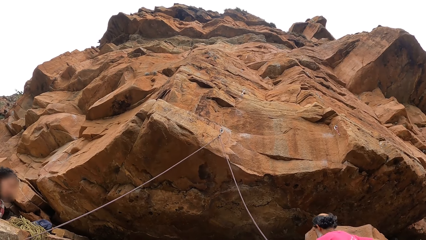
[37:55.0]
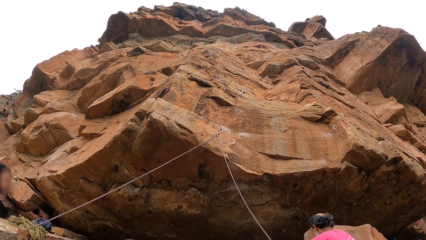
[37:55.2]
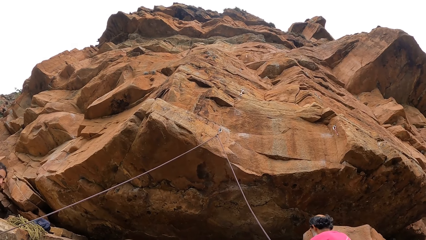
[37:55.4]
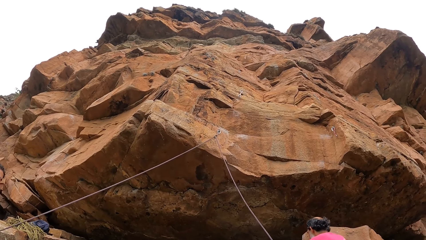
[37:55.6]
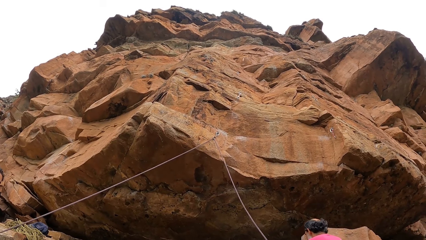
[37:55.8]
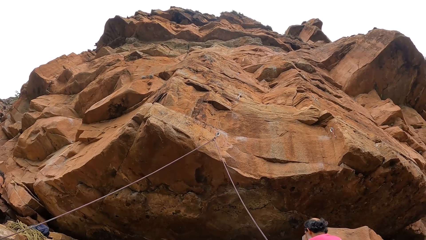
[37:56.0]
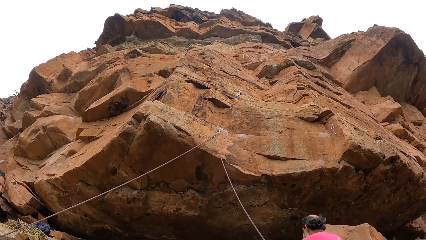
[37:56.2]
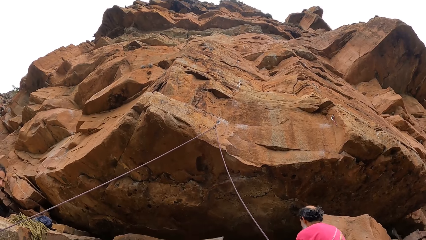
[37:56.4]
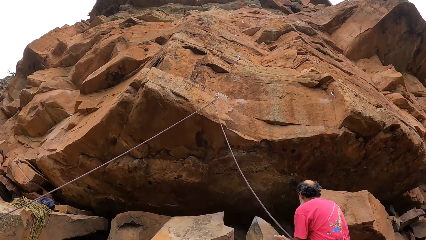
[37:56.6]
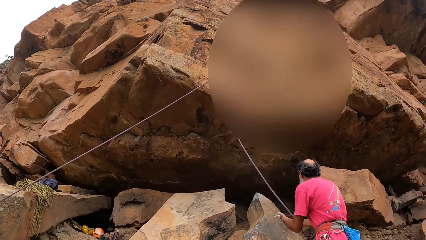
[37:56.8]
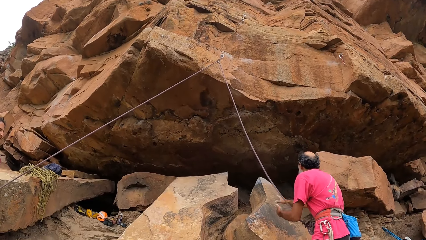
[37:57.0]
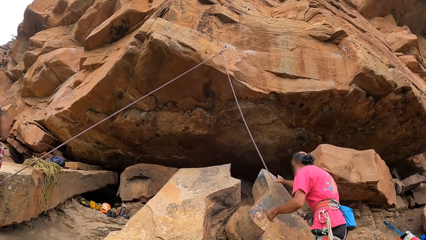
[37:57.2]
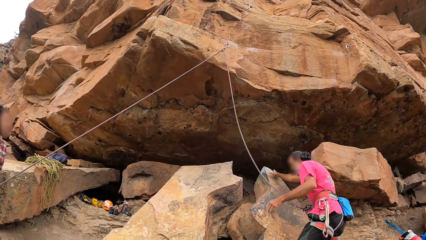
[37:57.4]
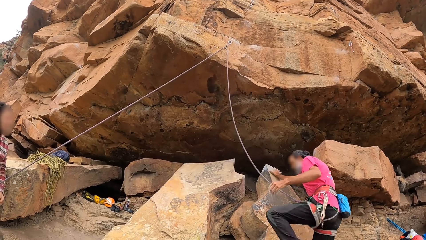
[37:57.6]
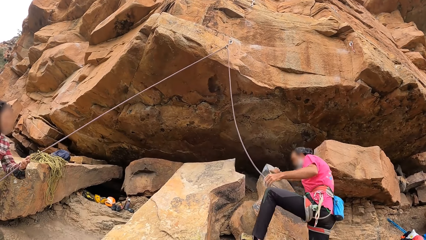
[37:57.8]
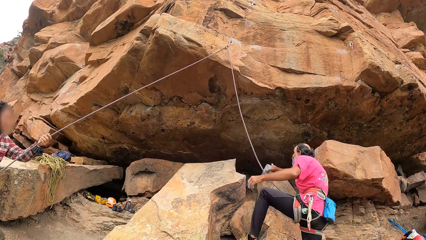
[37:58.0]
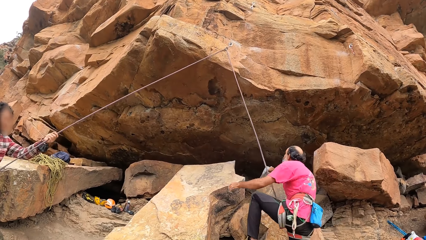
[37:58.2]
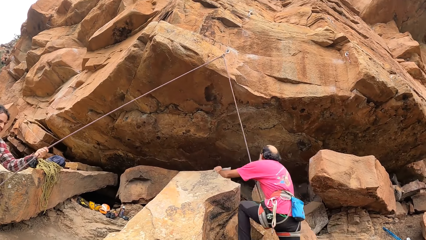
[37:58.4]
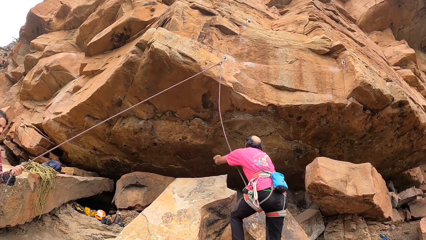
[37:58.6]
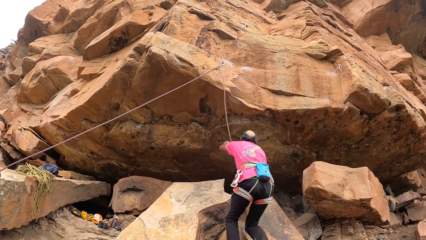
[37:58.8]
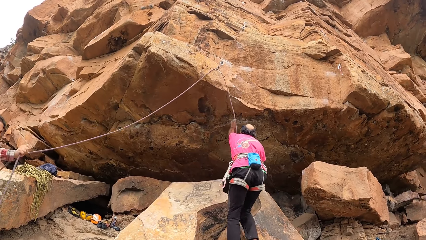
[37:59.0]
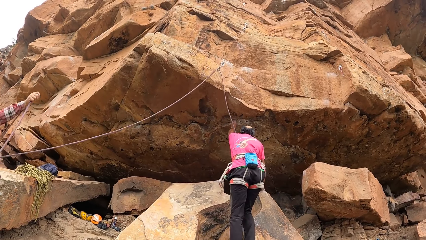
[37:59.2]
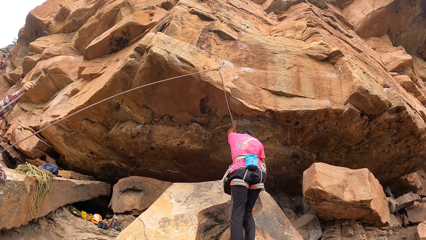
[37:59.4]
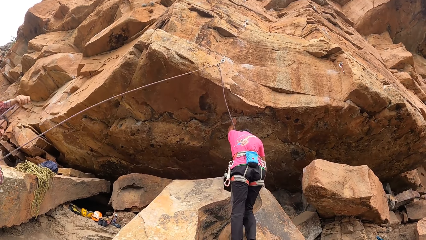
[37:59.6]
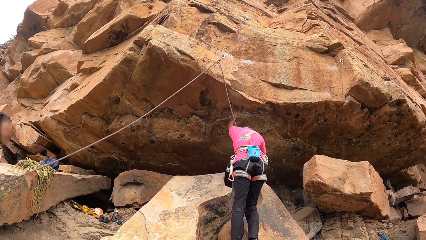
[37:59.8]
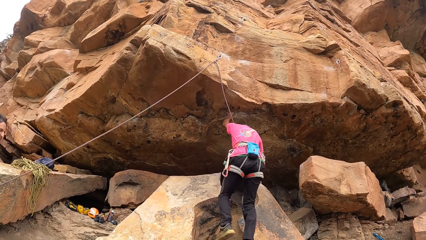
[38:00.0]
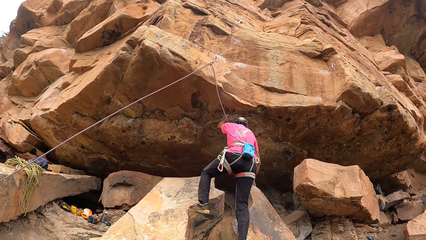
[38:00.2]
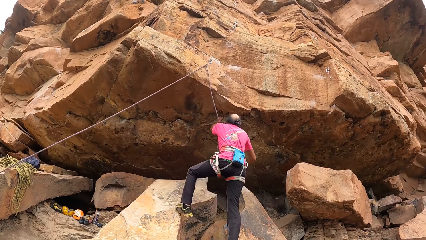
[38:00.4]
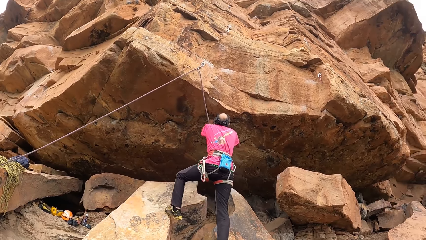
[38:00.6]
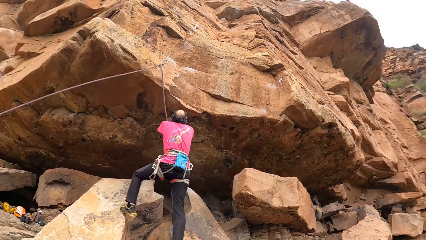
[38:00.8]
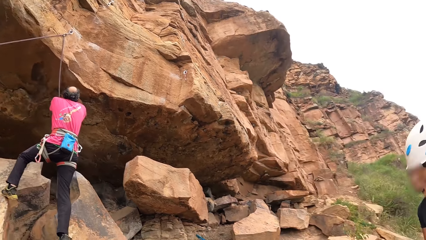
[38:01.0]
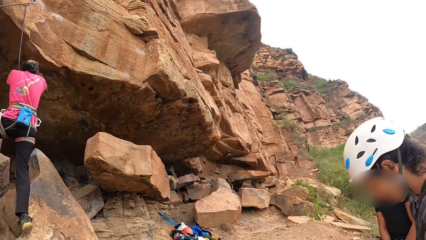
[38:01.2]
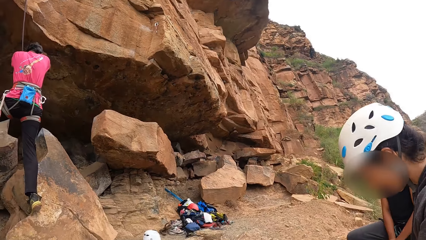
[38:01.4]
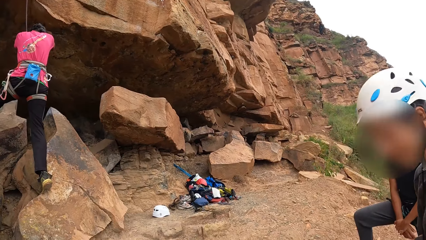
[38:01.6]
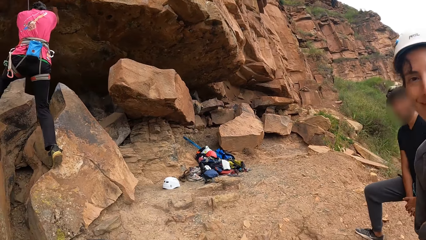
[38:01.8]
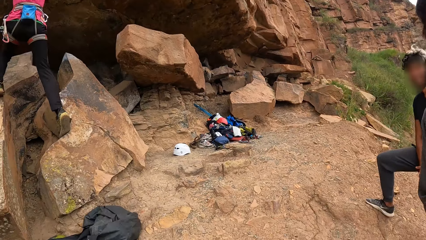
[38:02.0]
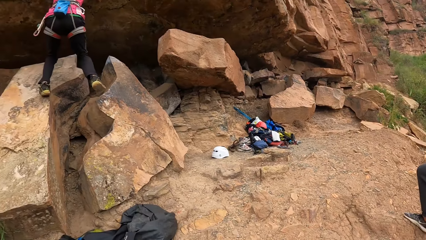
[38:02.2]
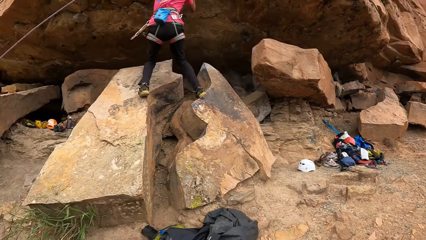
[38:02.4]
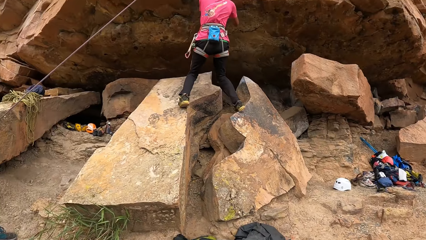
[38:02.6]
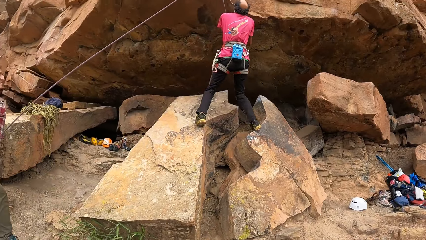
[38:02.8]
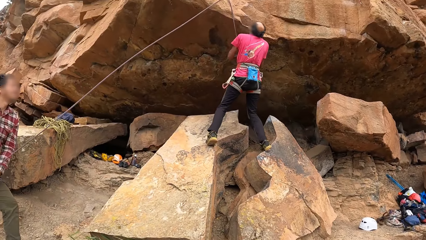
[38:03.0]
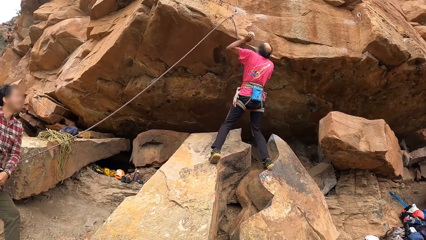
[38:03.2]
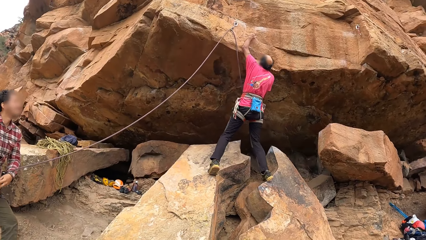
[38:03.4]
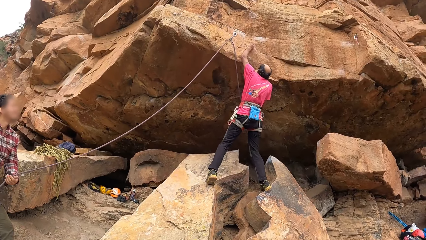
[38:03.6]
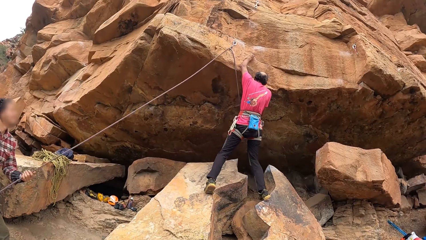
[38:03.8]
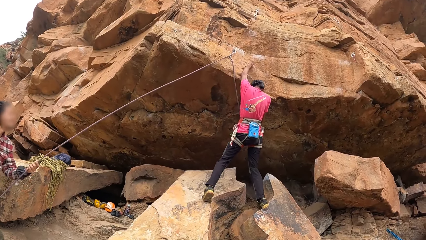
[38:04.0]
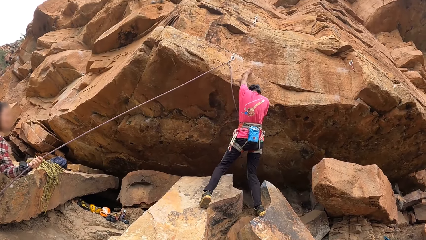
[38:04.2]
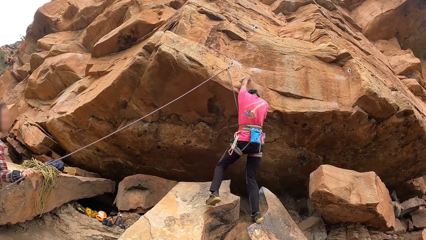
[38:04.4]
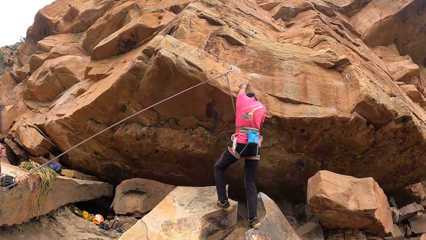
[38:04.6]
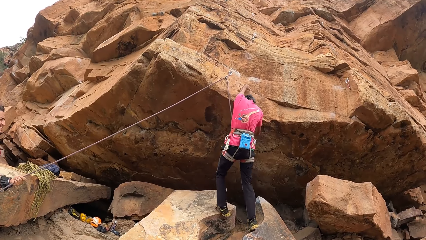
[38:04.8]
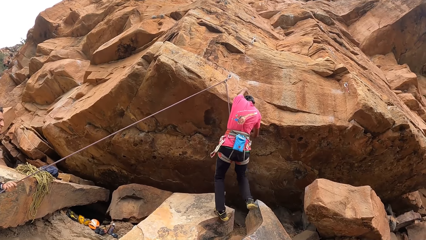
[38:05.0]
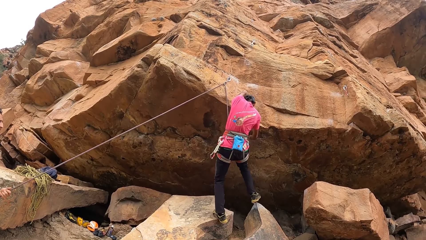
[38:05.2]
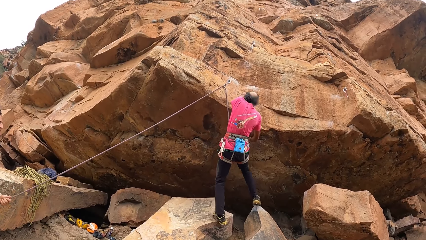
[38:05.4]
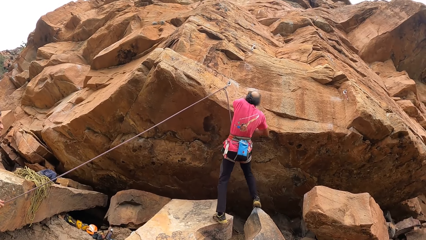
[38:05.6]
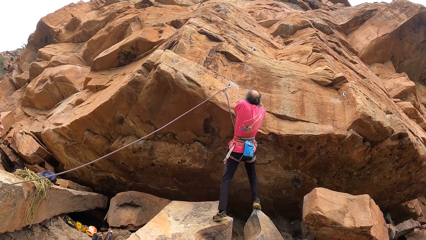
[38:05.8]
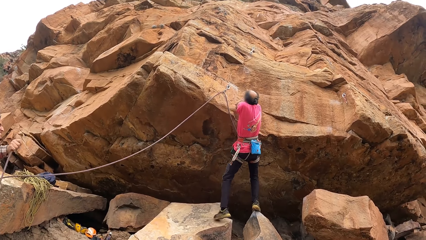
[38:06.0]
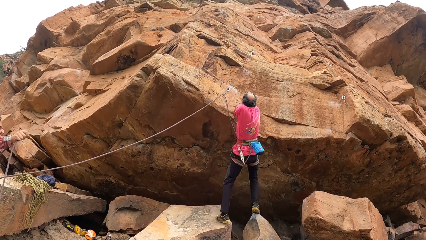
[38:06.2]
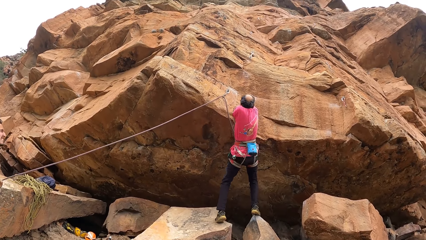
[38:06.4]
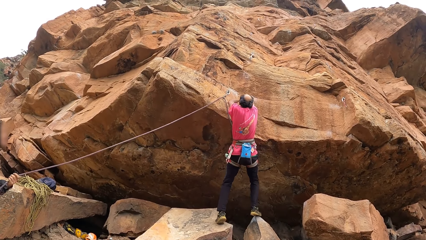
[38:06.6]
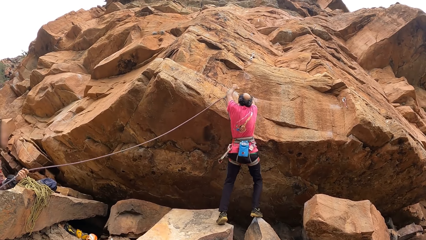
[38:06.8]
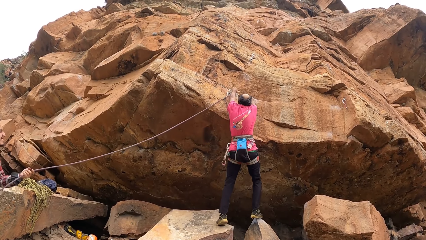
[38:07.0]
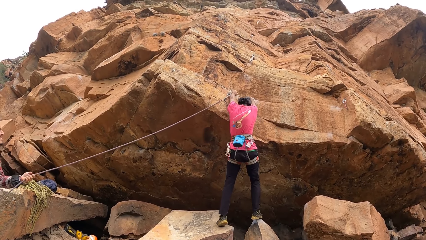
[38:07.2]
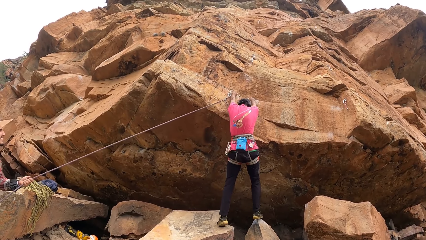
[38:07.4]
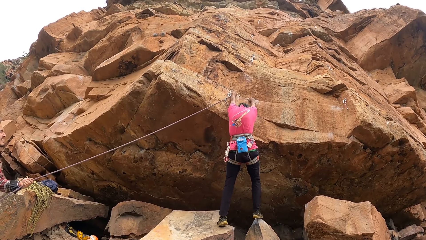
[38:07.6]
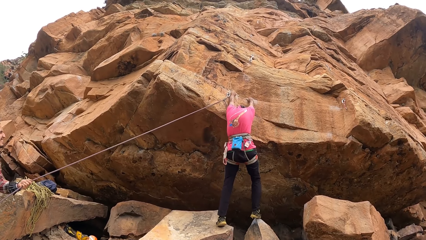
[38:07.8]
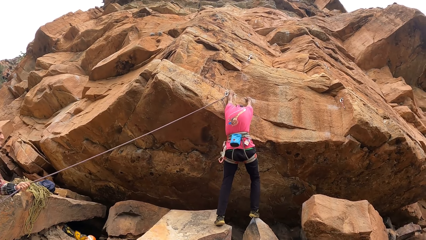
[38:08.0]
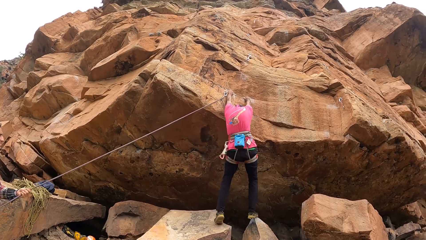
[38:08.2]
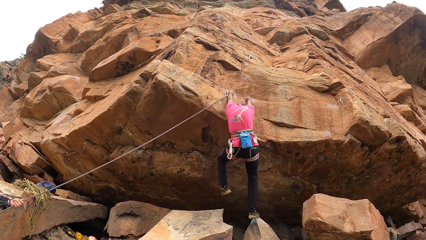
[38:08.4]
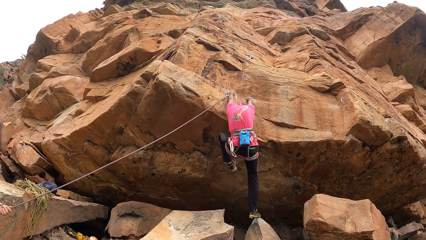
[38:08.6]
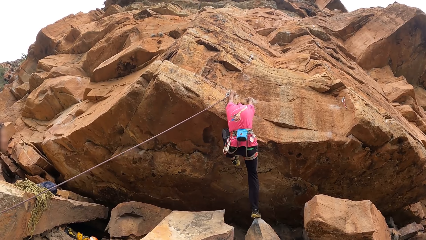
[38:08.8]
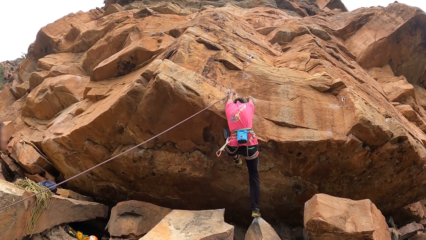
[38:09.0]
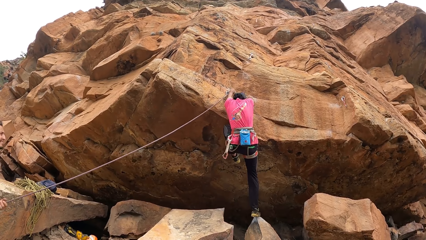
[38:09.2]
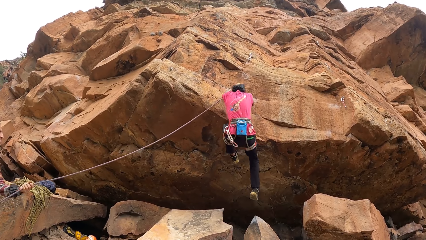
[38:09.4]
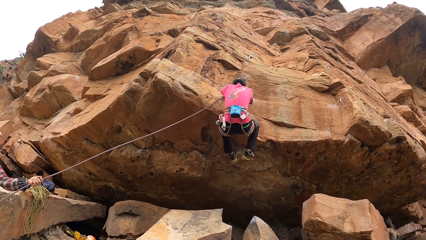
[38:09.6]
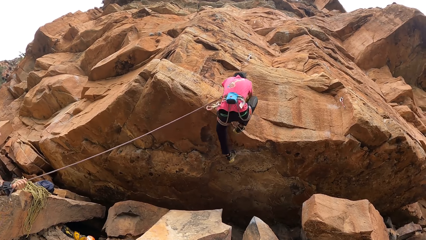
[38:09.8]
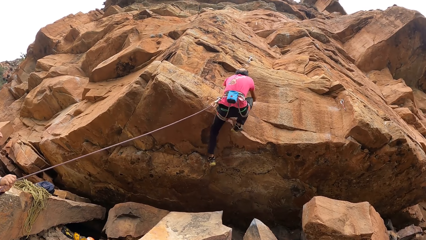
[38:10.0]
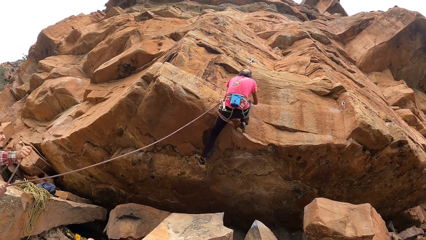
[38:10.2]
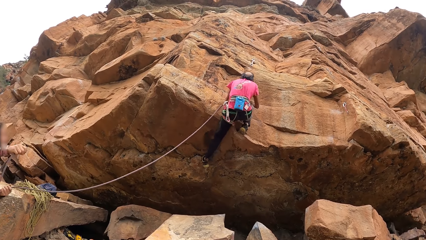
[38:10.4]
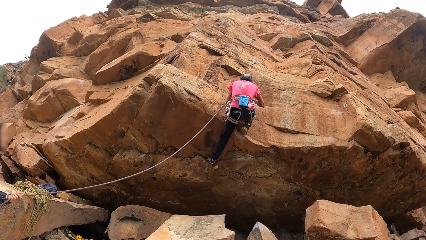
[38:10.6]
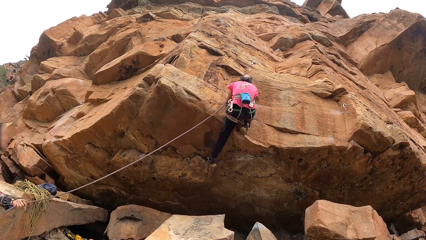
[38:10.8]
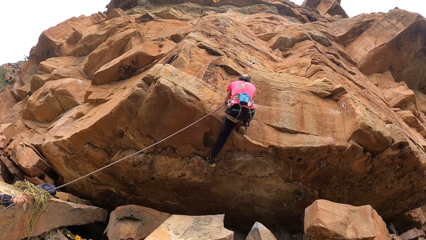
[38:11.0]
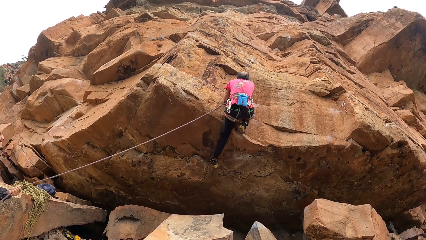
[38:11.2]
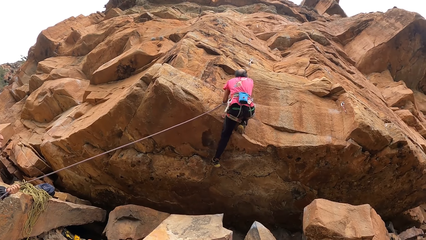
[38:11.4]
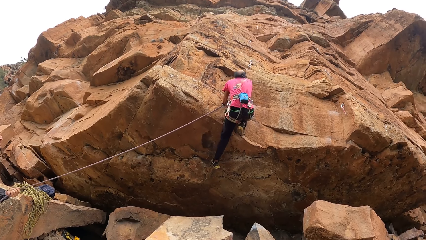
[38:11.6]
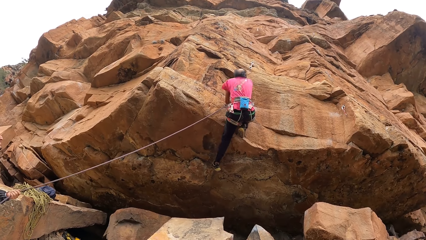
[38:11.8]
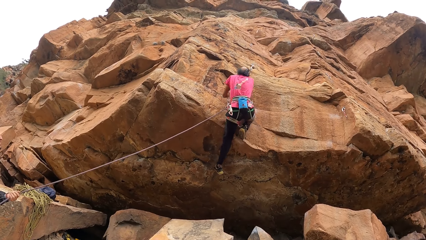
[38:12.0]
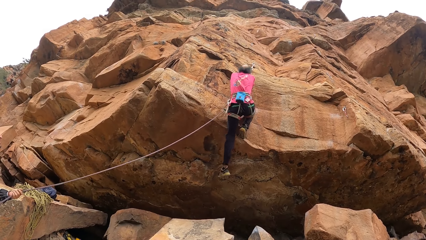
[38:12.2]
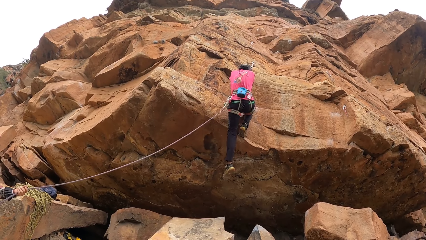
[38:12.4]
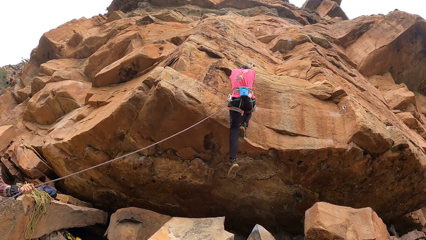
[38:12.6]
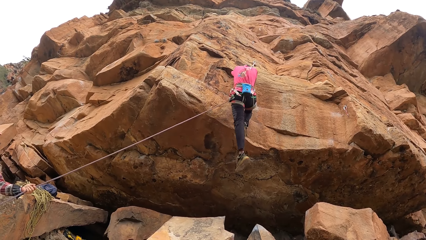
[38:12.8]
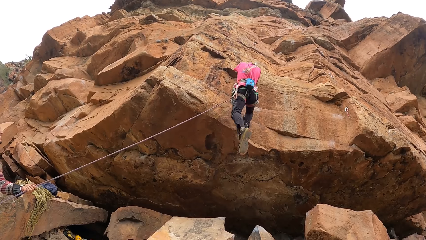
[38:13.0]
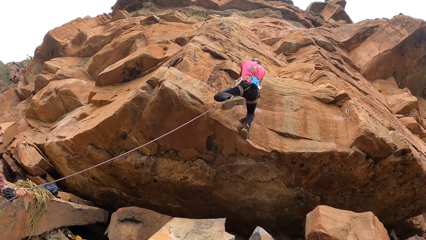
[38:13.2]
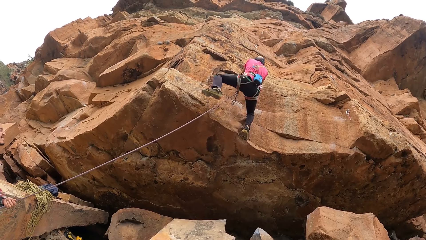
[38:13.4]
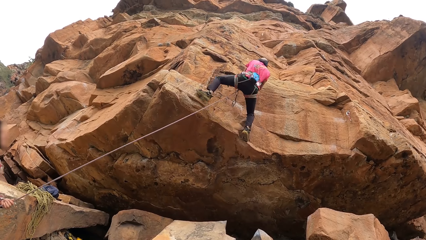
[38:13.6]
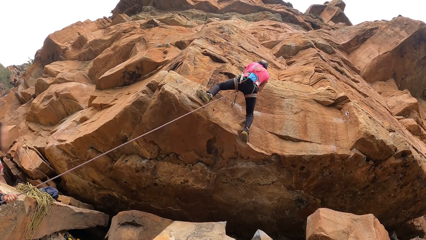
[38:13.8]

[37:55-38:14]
A man pulls the rope. The man puts his hand on the rope. The camera wearer looks at the man. The man climbs the rock and touches the rock. The camera wearer looks at another person and a third person. The man climbs the rock.
